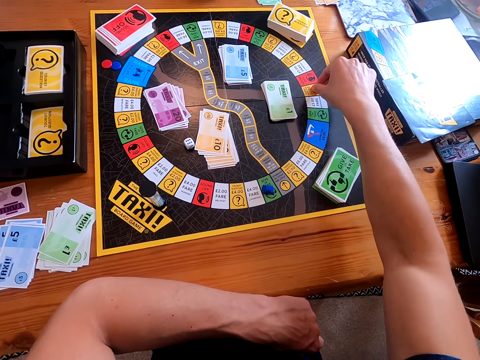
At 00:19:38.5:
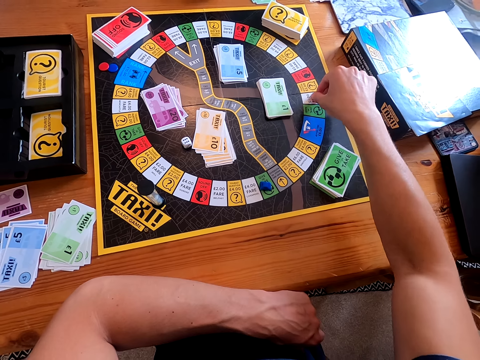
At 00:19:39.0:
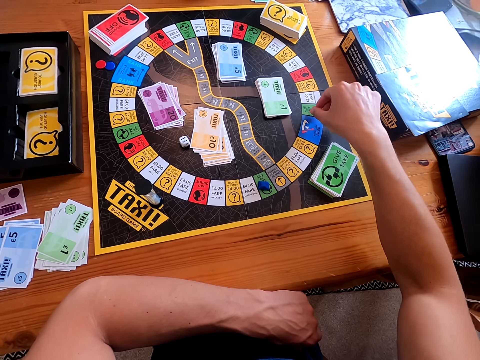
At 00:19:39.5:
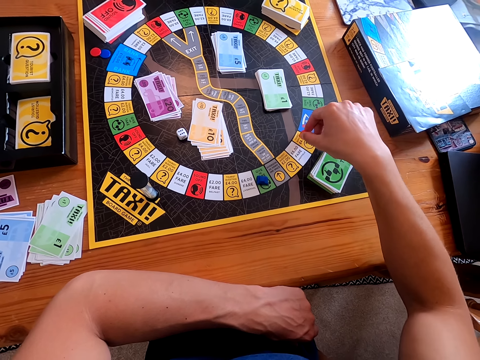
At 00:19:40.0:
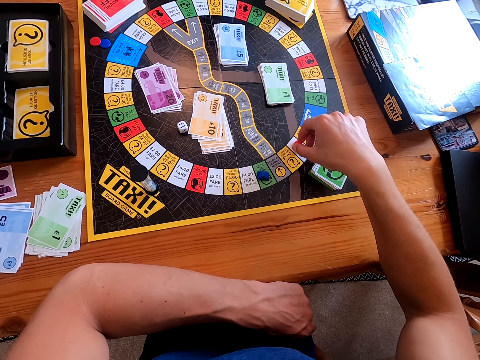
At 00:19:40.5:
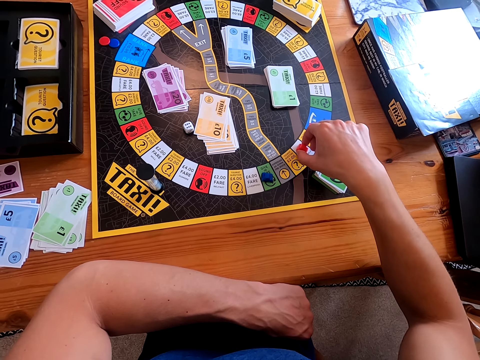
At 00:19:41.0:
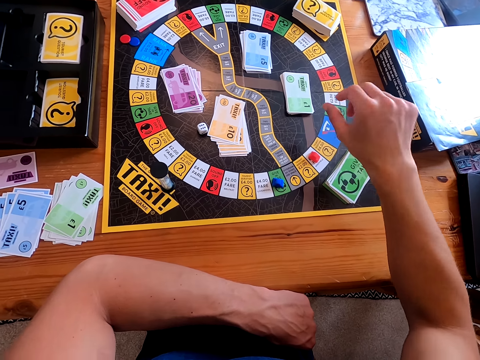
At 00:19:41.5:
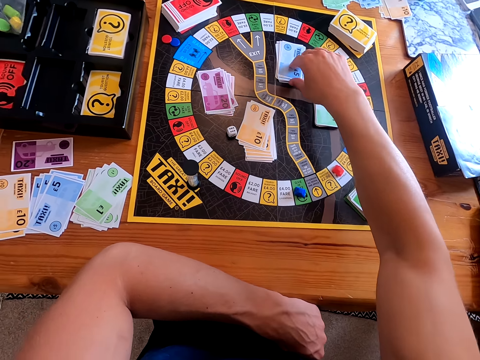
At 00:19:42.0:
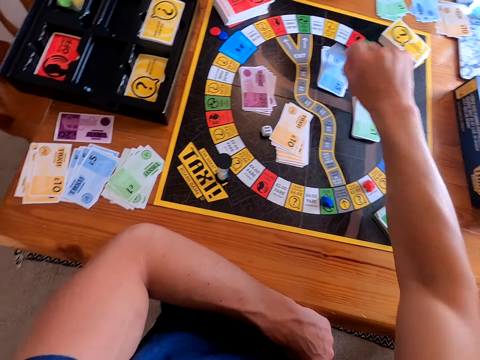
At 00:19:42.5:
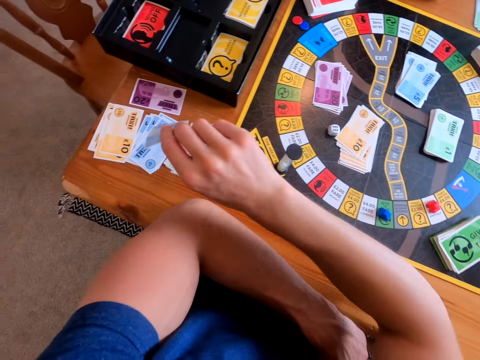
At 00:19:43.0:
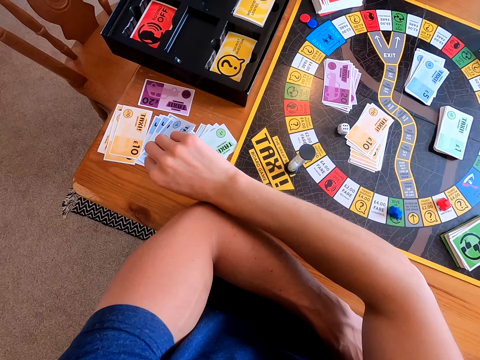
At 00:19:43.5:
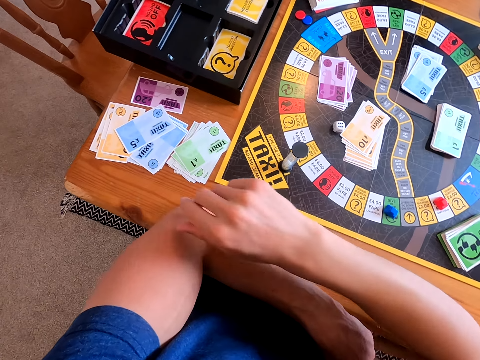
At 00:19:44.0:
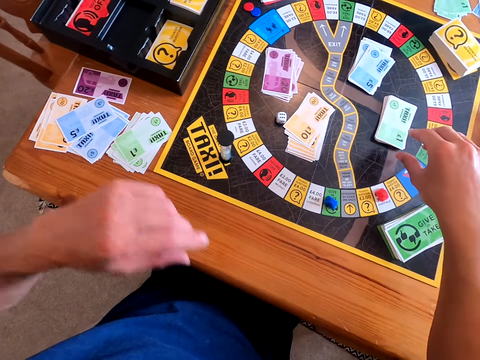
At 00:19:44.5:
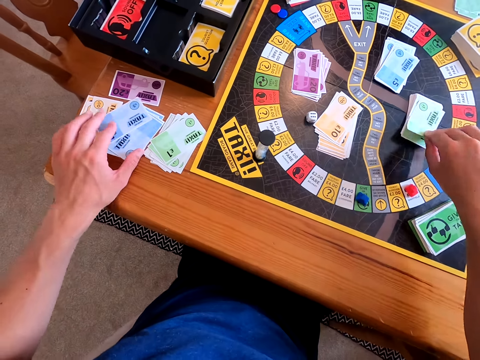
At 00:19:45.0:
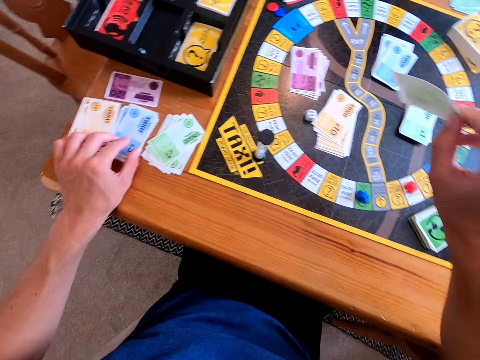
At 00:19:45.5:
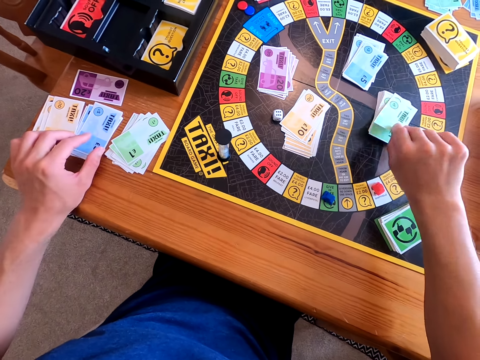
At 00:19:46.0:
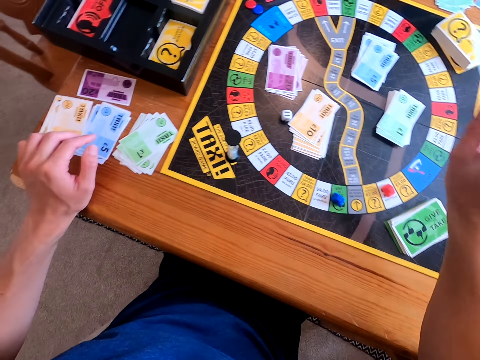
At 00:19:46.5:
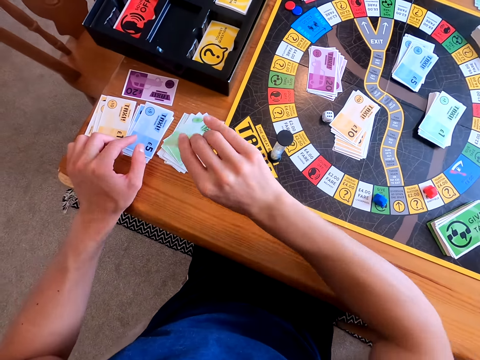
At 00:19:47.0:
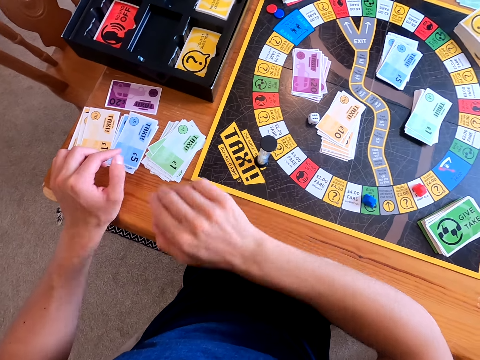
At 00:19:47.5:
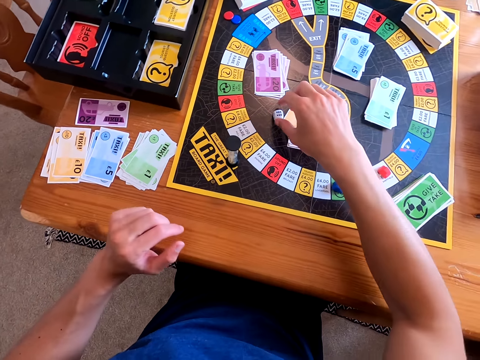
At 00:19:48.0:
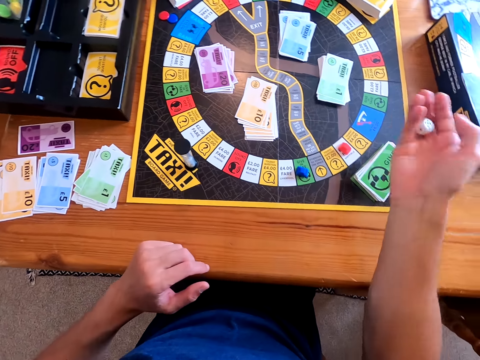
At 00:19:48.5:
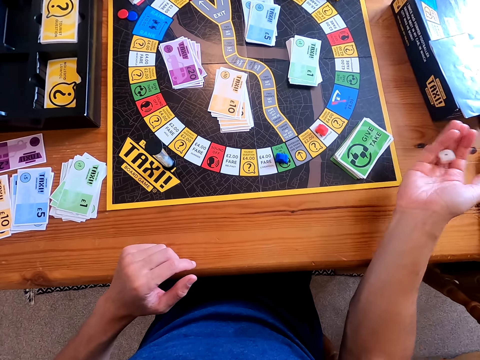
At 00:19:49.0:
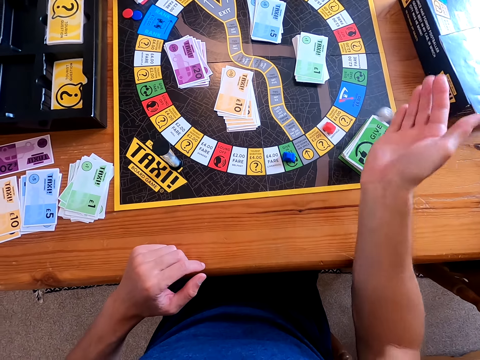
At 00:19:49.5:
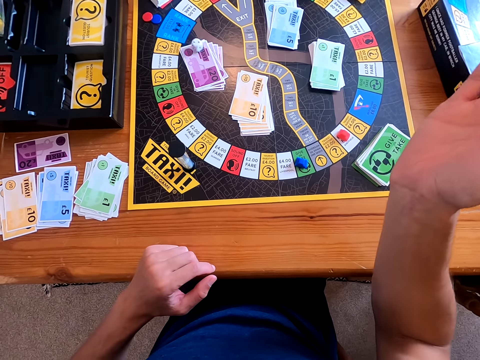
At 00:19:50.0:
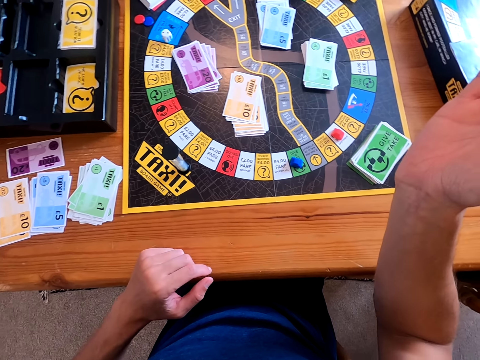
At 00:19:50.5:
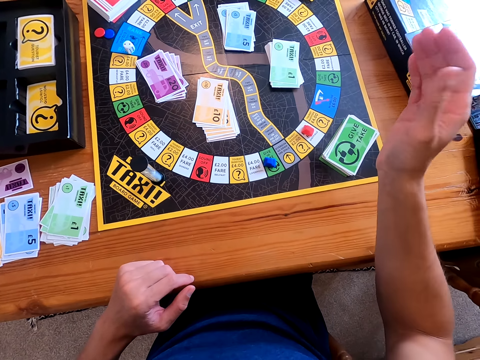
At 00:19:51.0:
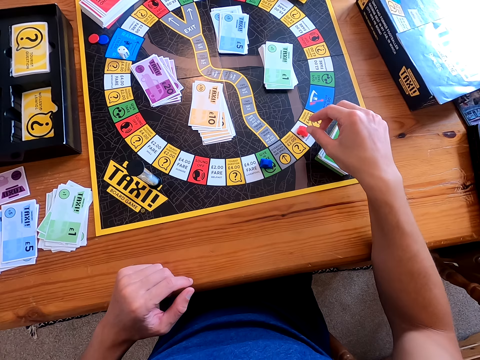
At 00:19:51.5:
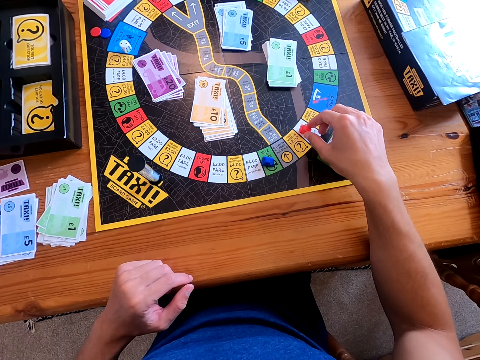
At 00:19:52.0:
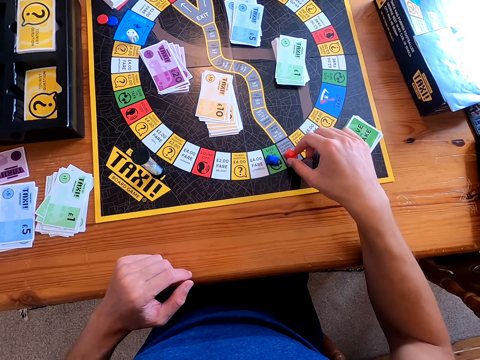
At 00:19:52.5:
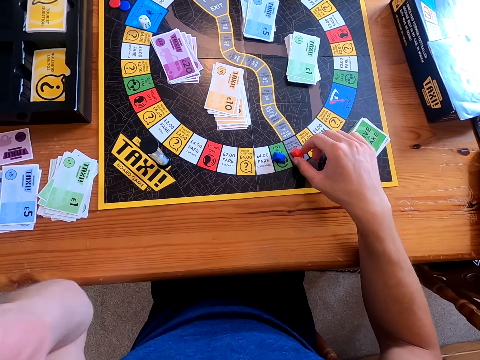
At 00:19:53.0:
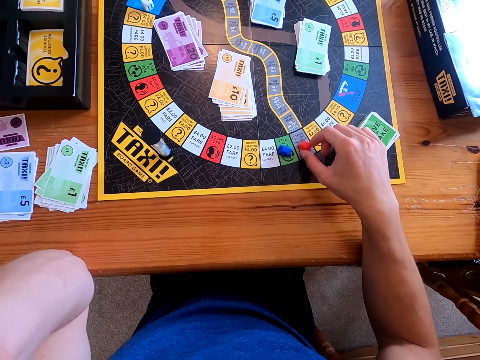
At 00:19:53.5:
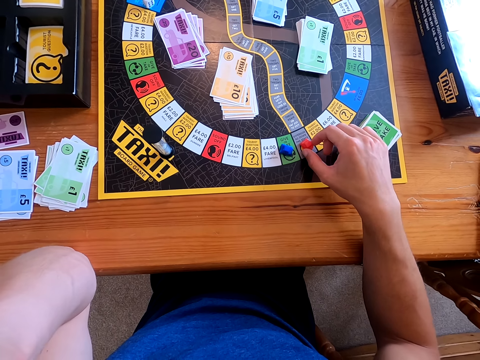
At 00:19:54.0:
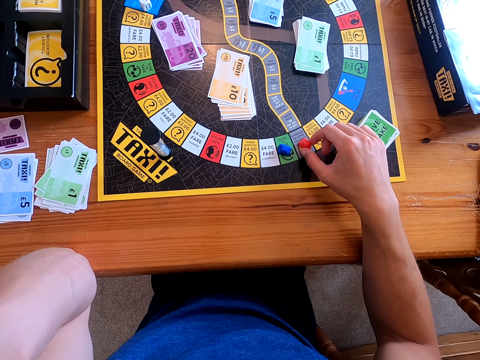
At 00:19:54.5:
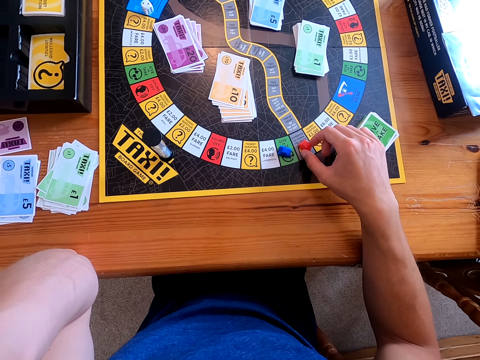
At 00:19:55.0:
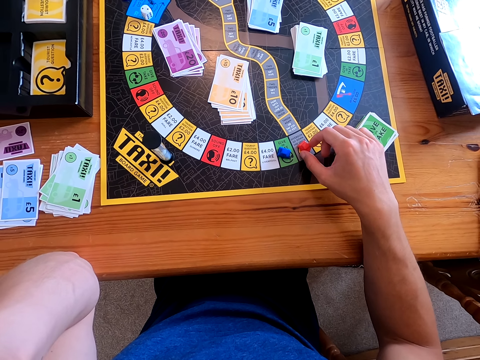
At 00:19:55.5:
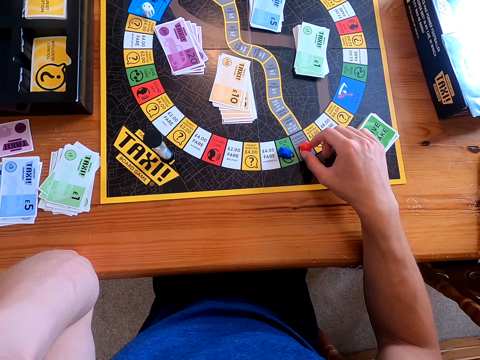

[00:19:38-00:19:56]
The woman picks up something. The camera wearer moves the piece on the board. The woman taps the board with an object and picks a blue card. The camera wearer picks a card from the board and places the card on the table. The woman places the blue card on the table with her right hand and picks a green card. The camera wearer picks a card from the board. The woman touches the blue cards on the table with her left hand, picks a green card, puts the green card back on the board, and picks a green card. The camera wearer places the card on the table. The woman puts the green card on the table. The camera wearer picks a dice from the board. The woman picks the dice and shakes the dice in her right hand. The camera wearer rolls the dice on his hand and throws the dice on the board. The woman throws the dice on the board. She gasps, picks up something, and taps the board with an object. The camera wearer moves the piece on the board. He talks to the woman.

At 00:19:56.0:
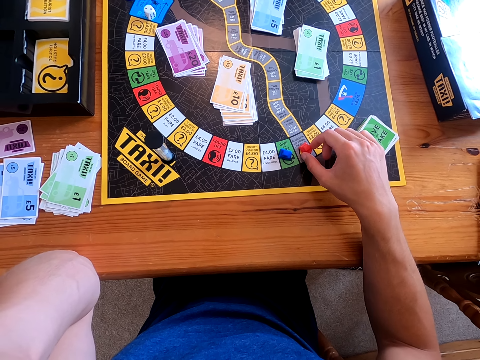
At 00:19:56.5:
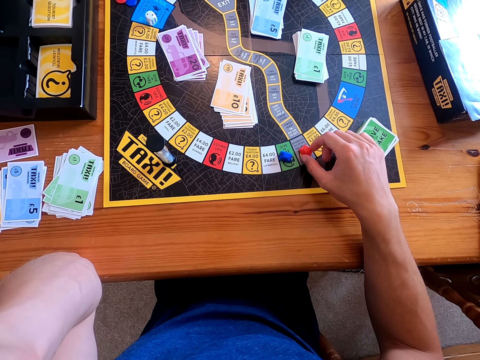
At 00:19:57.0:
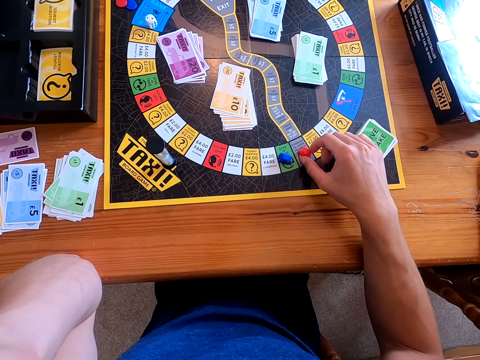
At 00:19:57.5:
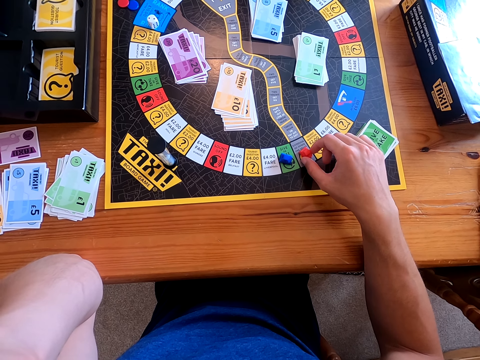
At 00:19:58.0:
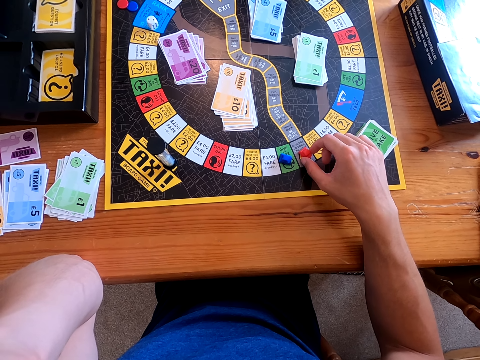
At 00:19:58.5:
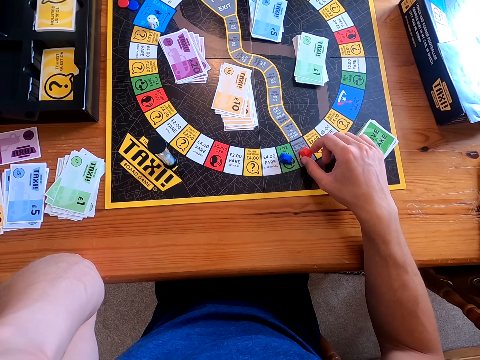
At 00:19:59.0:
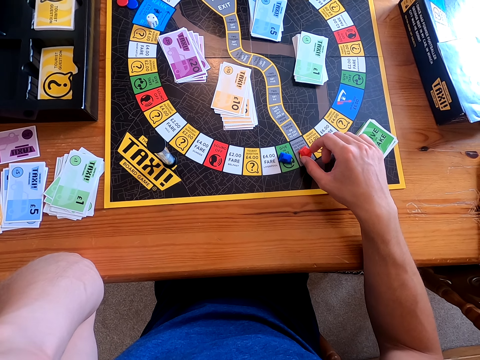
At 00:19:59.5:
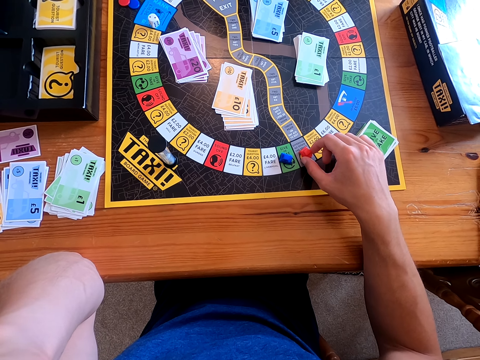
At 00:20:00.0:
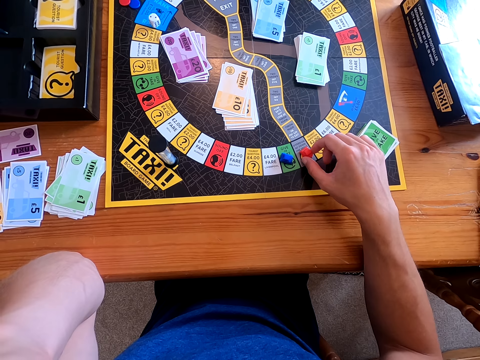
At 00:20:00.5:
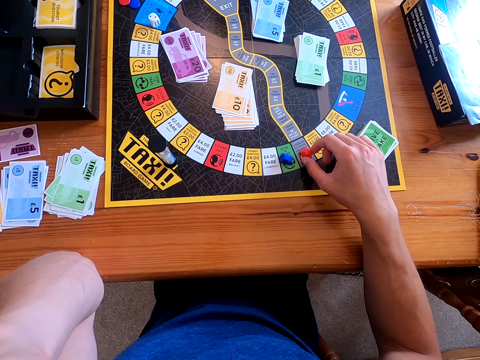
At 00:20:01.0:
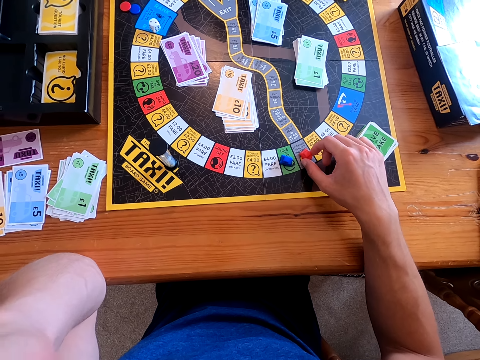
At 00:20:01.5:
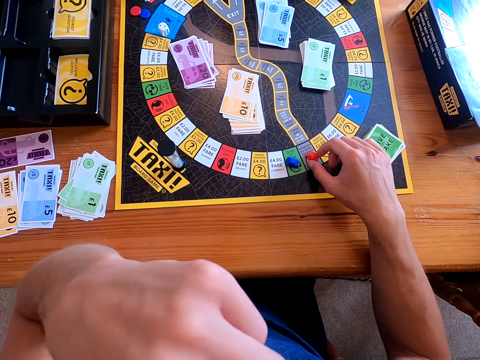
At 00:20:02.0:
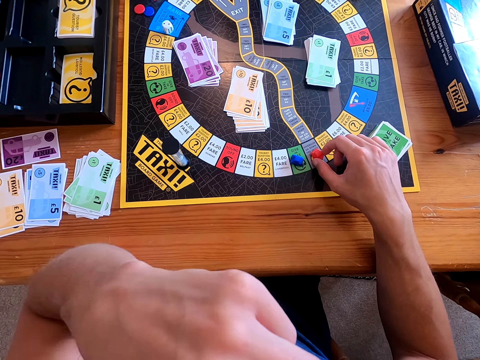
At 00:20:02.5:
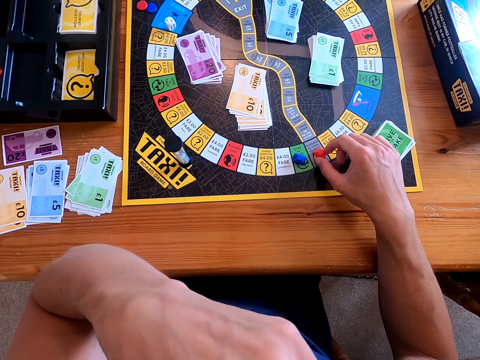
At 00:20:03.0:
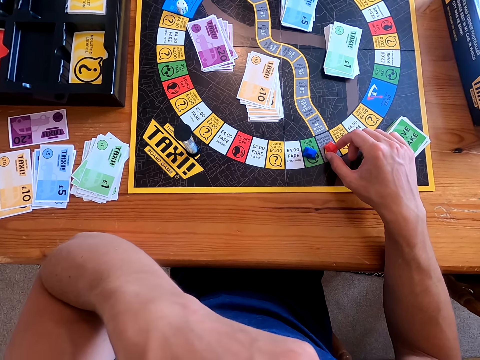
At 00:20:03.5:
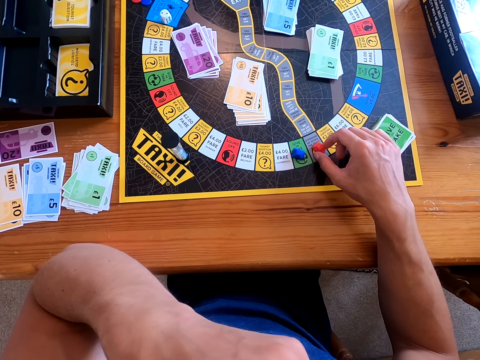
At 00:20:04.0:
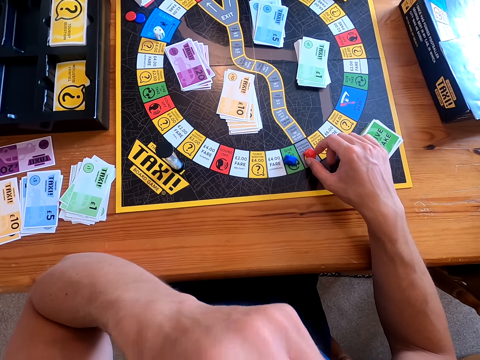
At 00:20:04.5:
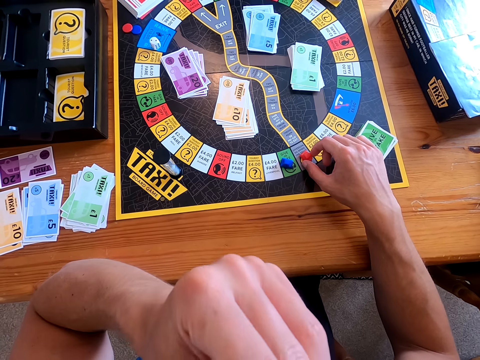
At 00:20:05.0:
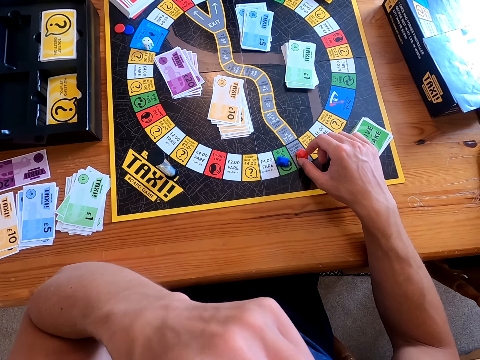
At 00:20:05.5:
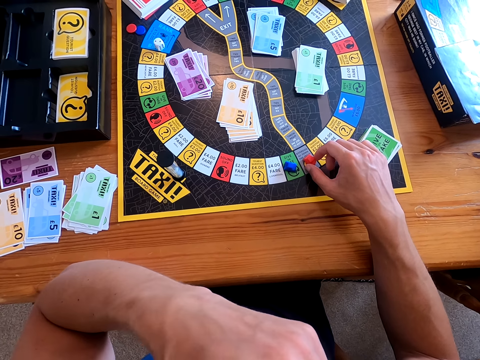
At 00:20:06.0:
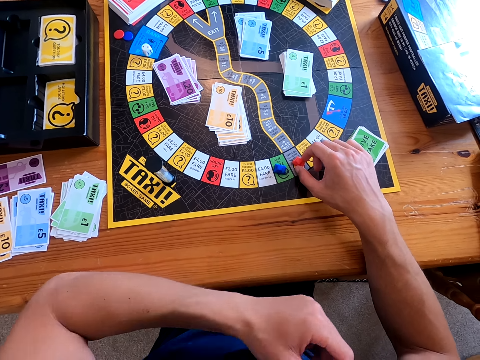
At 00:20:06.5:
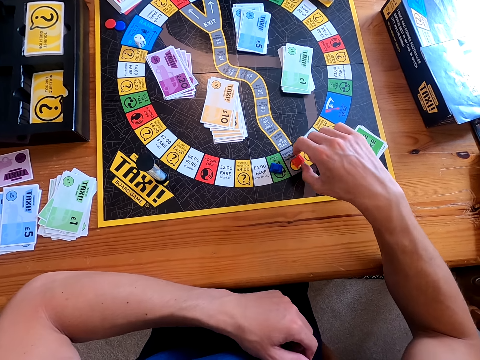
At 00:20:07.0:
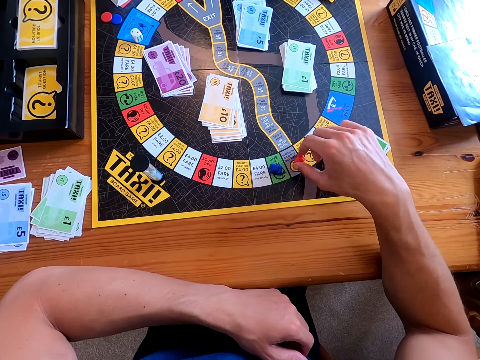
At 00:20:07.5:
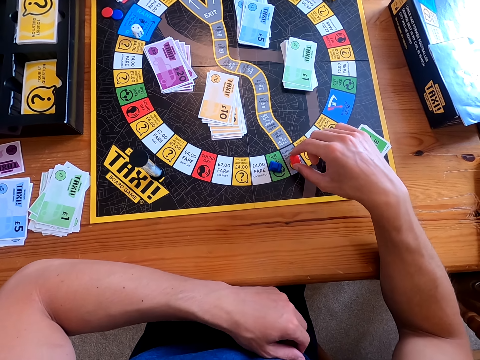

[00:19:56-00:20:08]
The woman talks to the camera wearer and touches something on the board.
